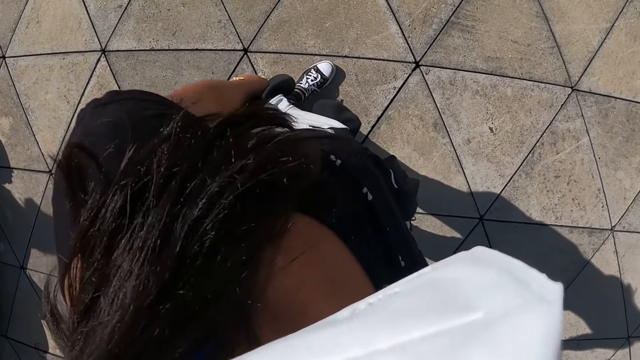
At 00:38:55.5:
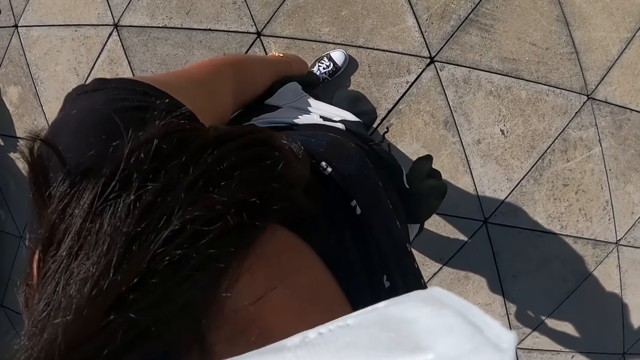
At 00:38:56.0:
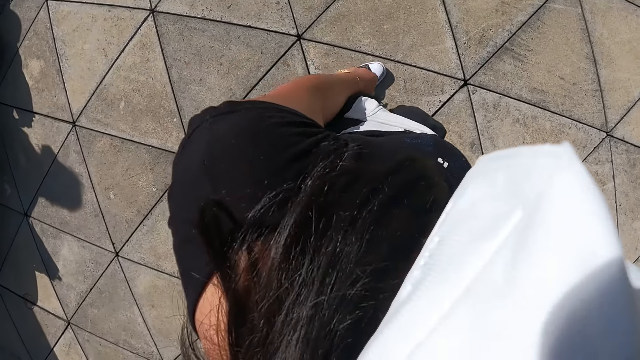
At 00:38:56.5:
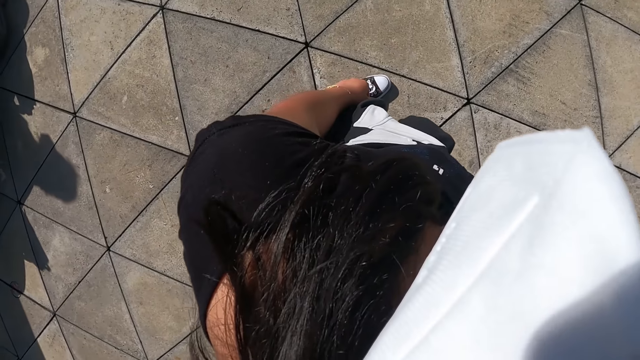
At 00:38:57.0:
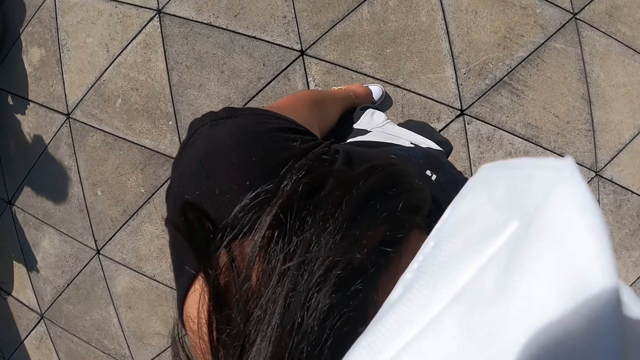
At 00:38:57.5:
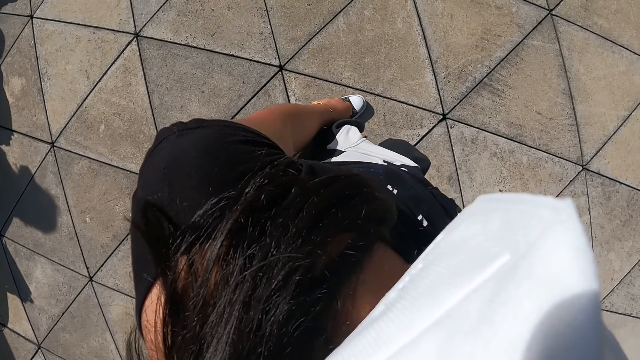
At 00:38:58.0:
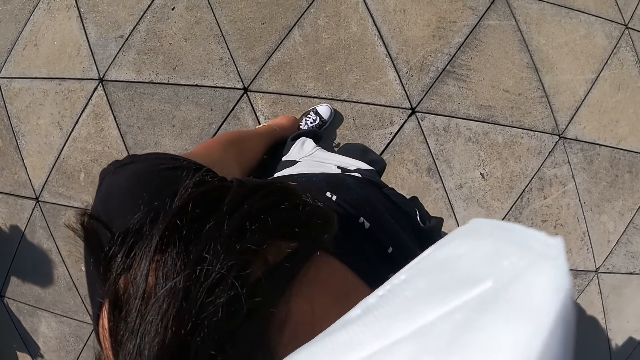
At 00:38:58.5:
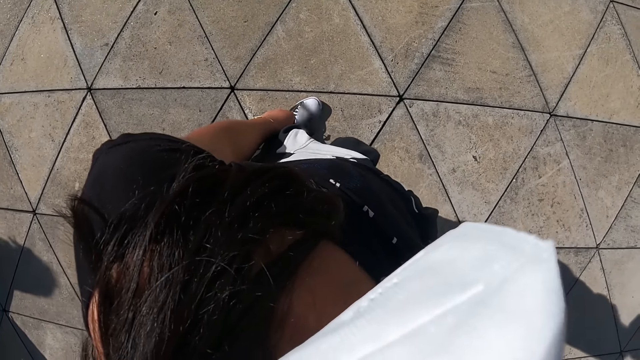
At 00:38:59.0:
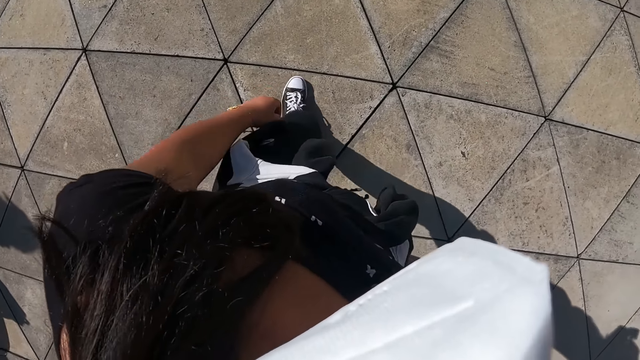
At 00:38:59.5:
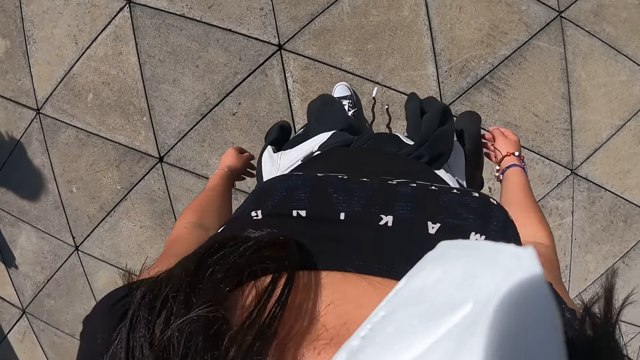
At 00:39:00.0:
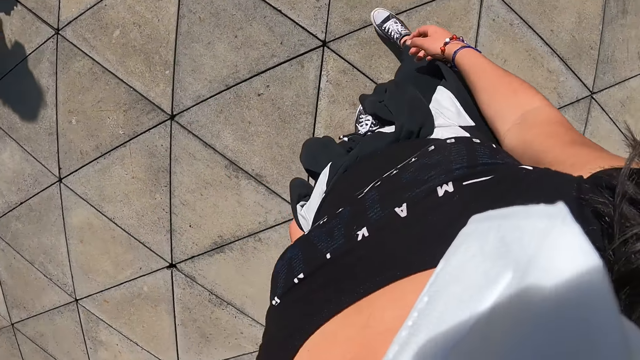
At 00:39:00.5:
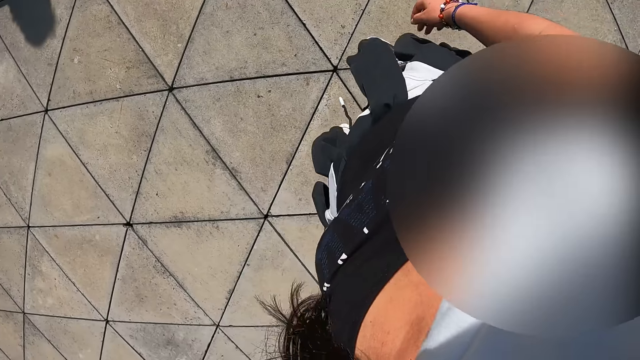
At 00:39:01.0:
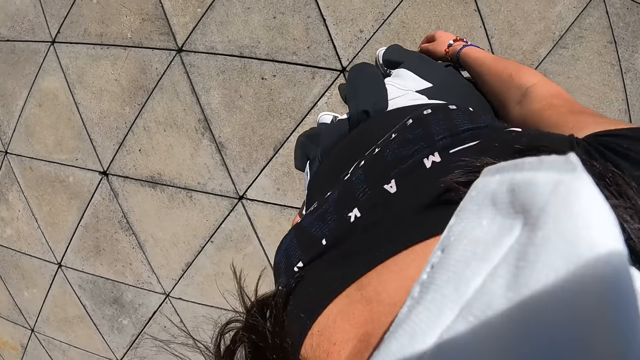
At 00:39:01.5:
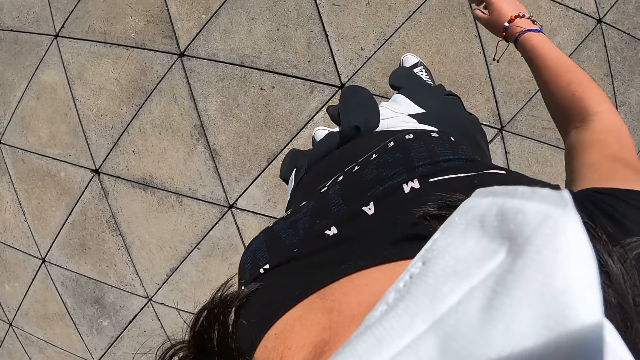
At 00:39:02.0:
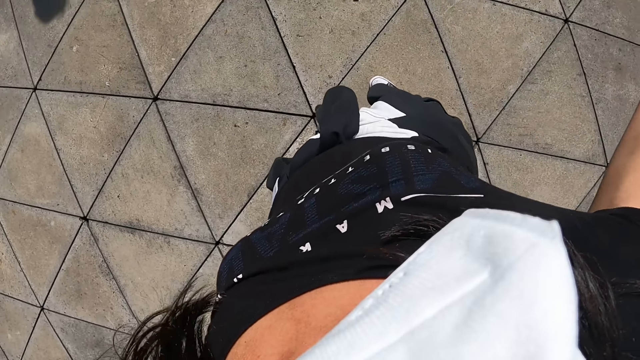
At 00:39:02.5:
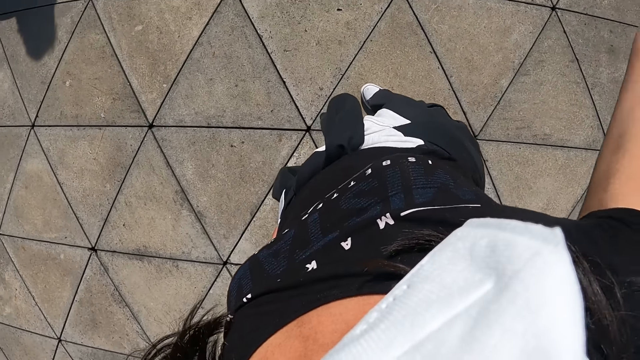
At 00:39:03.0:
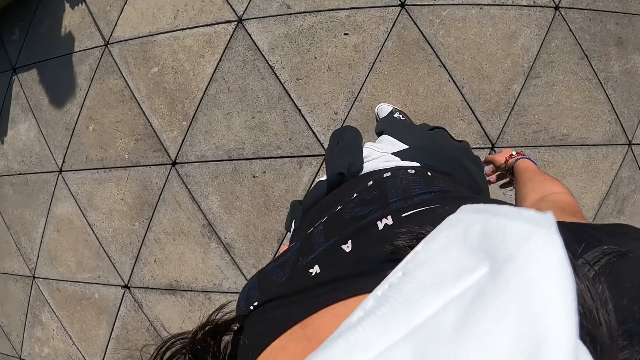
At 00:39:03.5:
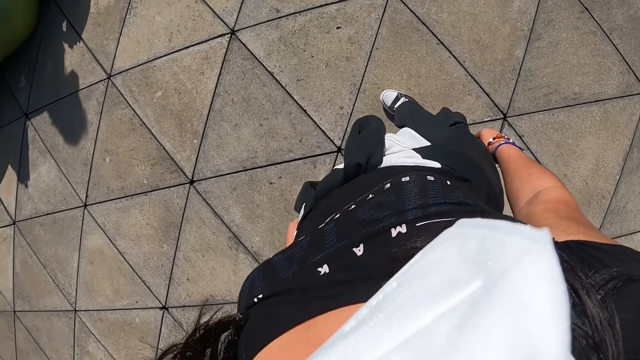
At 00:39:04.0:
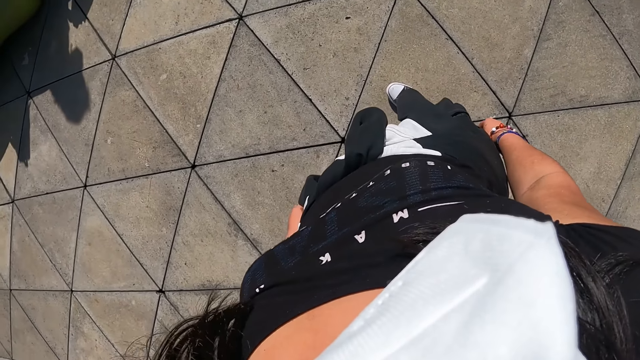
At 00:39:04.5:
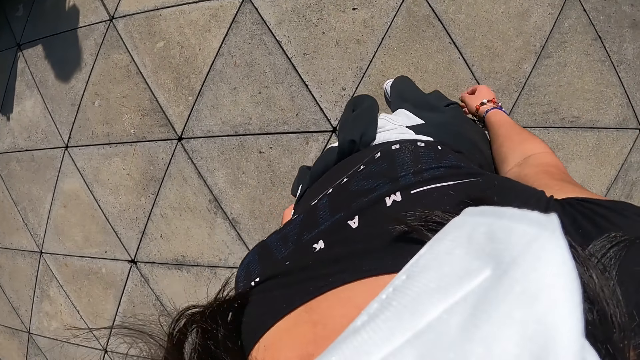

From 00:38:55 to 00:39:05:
The camera wearer stands. She turns around. She raises her hand. She drops her hand.

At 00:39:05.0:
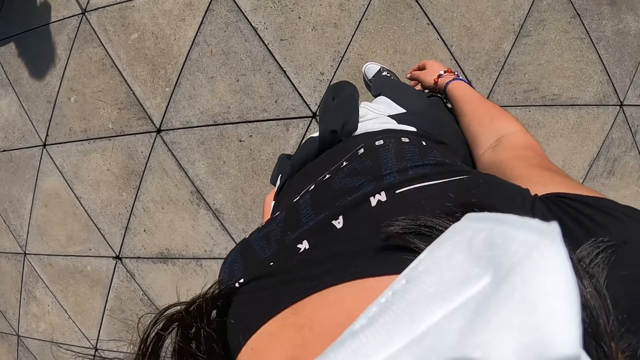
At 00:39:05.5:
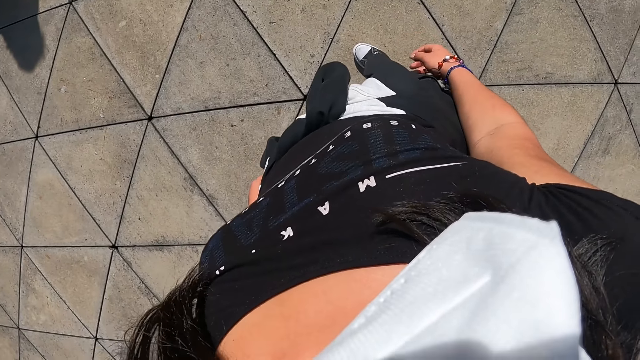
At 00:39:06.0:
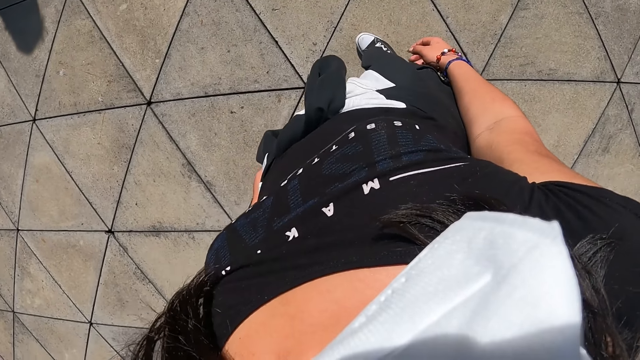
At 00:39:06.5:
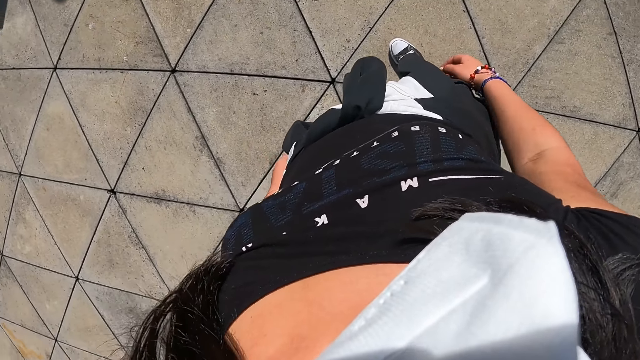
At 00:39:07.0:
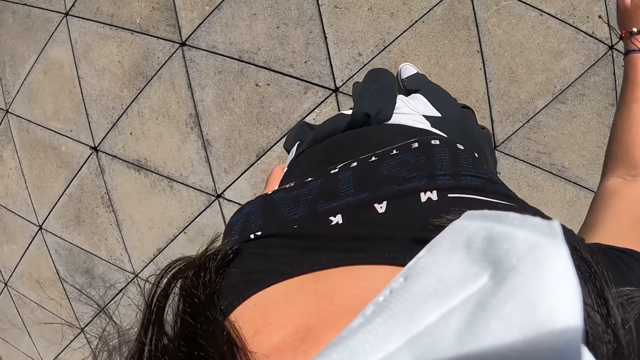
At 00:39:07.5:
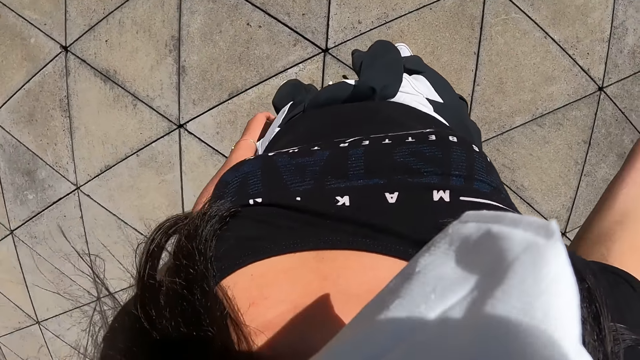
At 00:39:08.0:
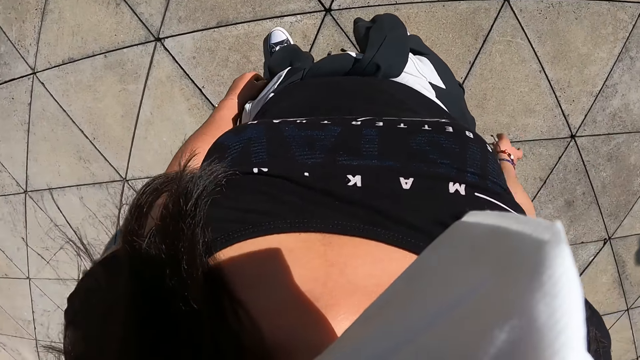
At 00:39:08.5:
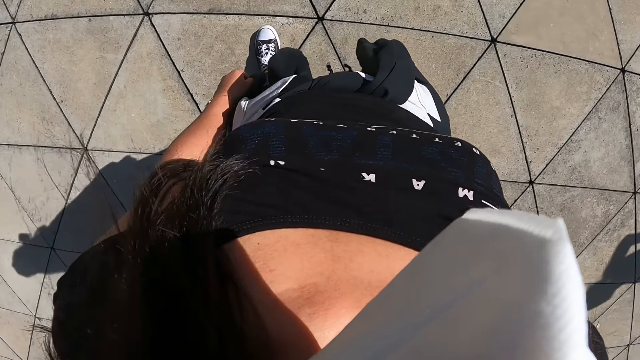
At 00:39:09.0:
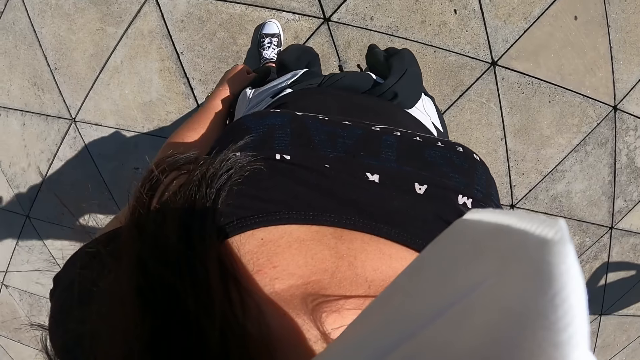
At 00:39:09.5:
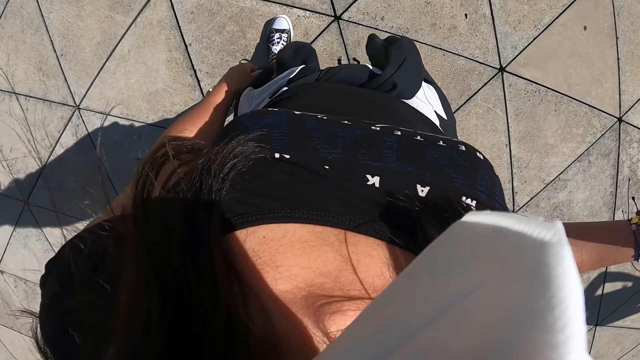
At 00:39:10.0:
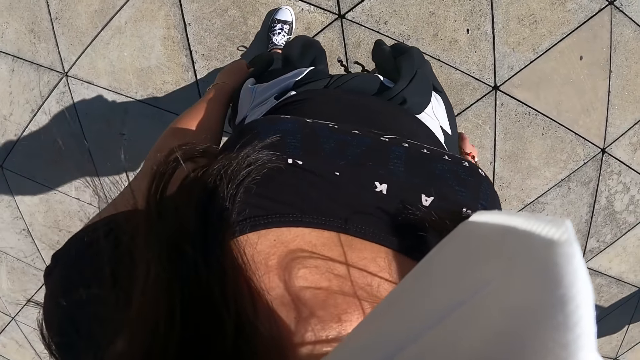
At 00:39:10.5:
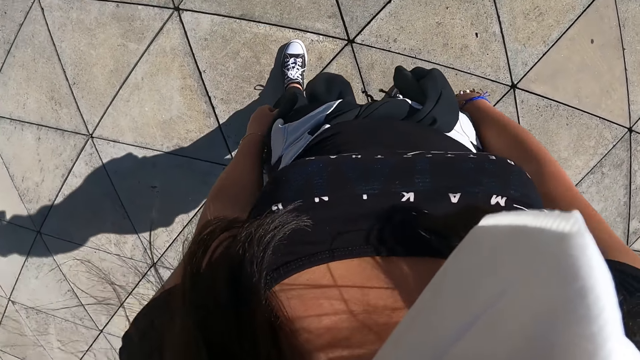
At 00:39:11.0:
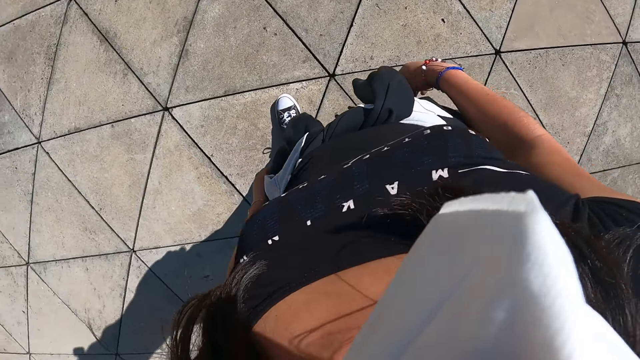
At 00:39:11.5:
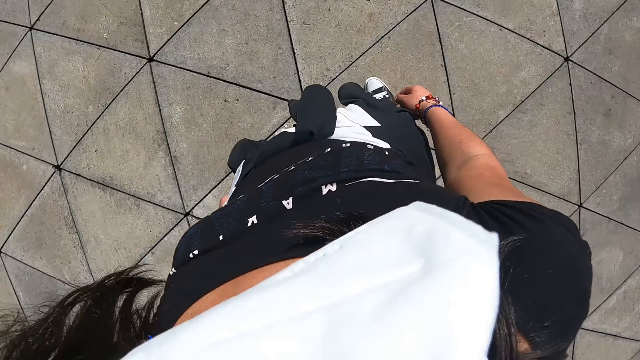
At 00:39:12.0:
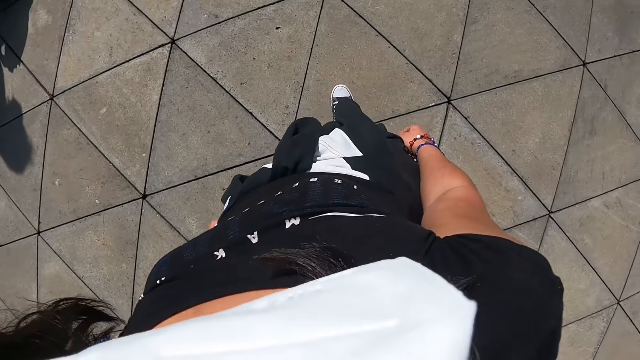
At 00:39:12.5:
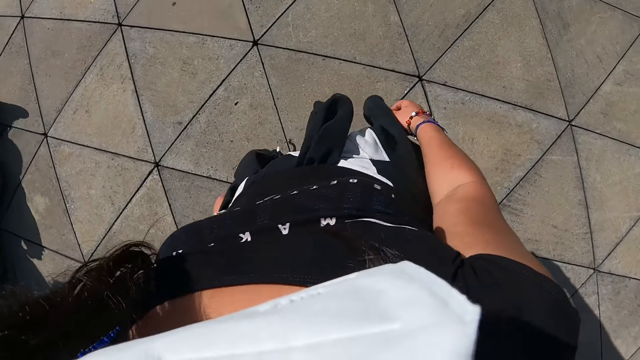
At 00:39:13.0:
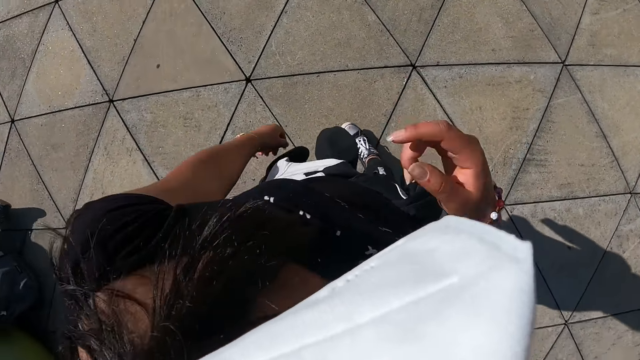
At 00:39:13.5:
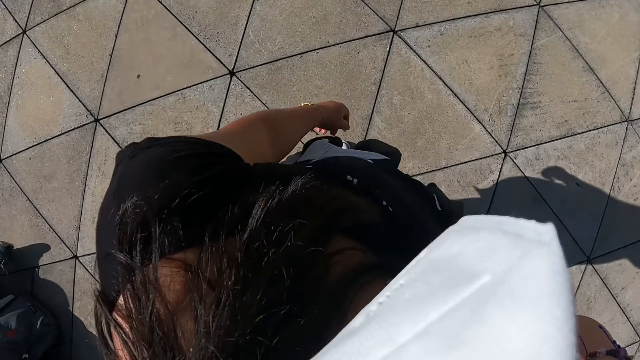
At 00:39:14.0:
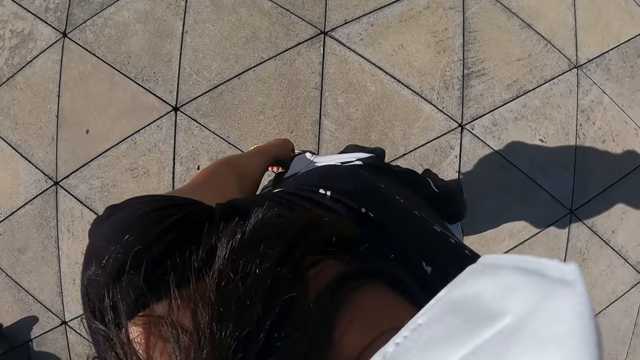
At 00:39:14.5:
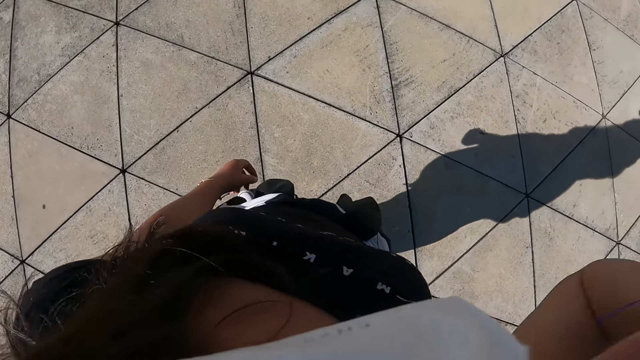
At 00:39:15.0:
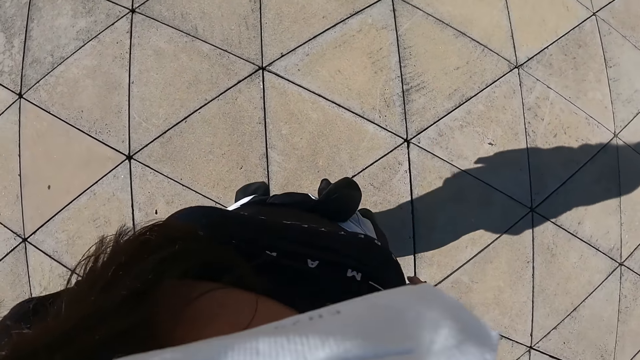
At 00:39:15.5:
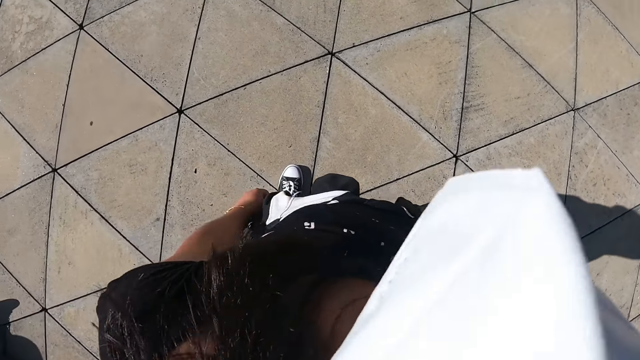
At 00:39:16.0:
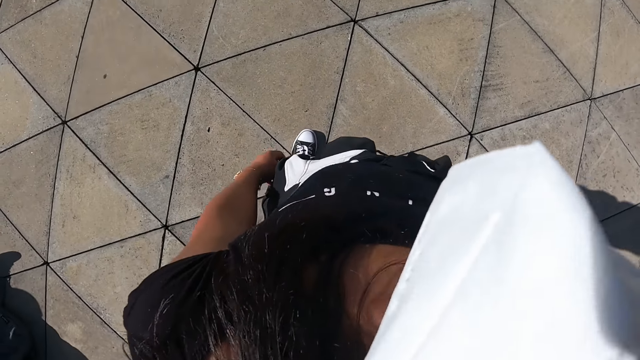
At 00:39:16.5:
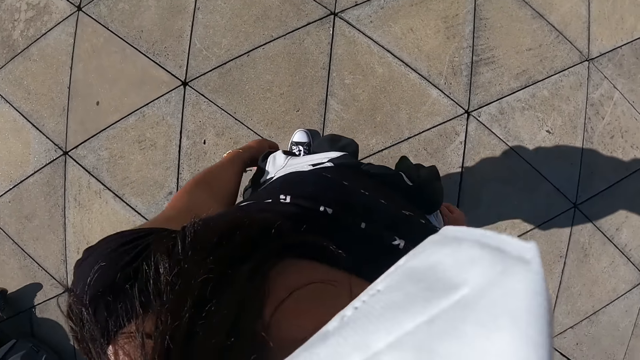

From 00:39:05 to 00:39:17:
The camera wearer stands. She raises her hand. She drops her hands.
